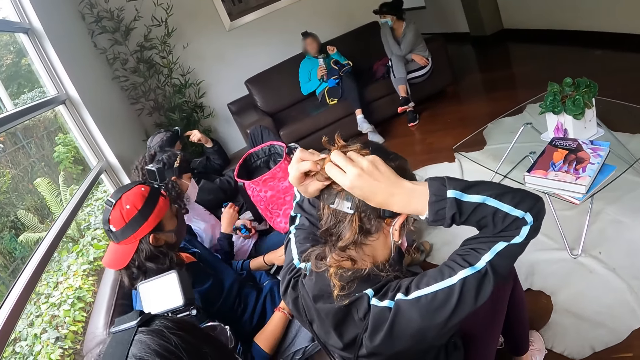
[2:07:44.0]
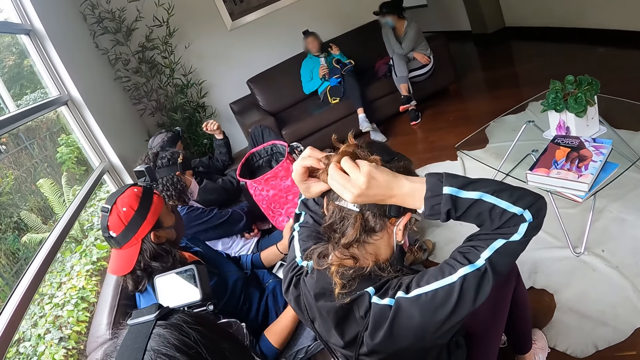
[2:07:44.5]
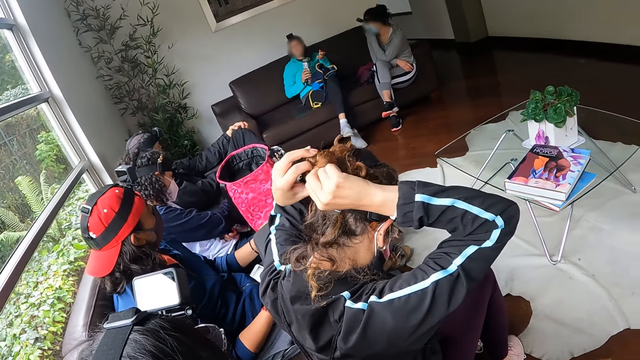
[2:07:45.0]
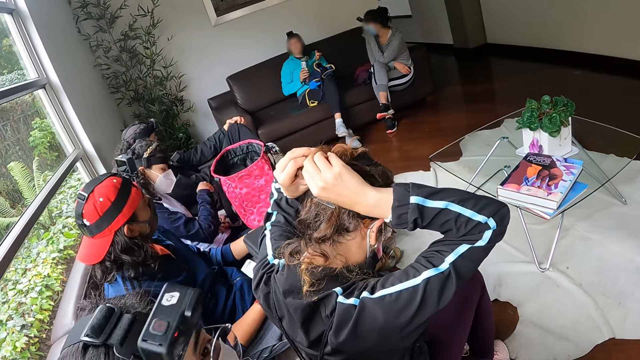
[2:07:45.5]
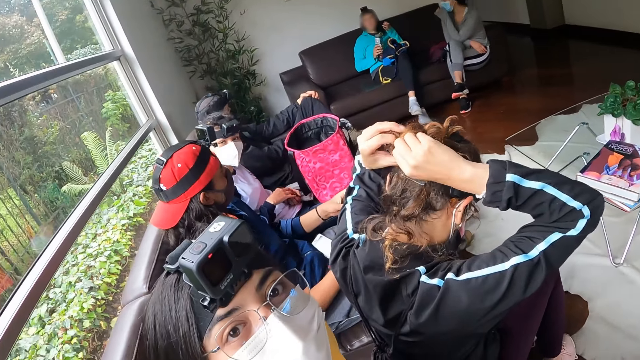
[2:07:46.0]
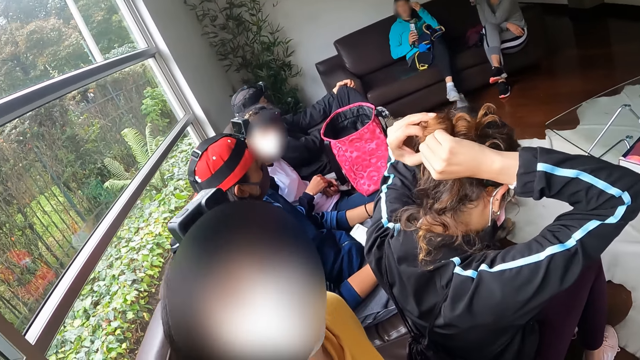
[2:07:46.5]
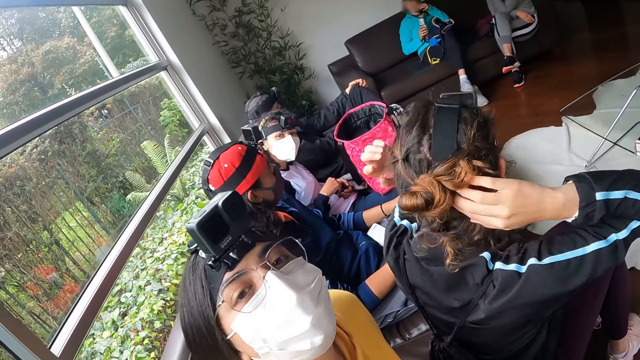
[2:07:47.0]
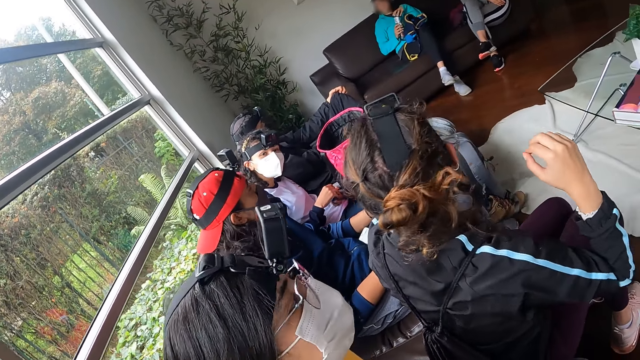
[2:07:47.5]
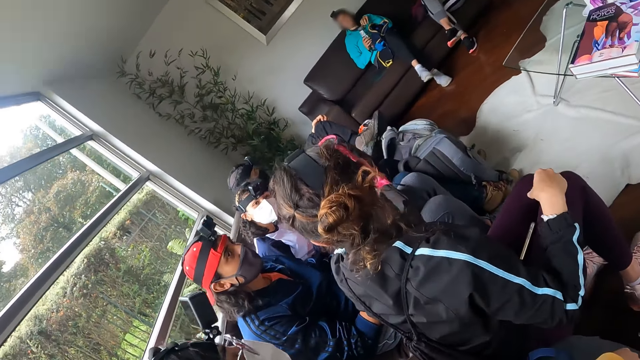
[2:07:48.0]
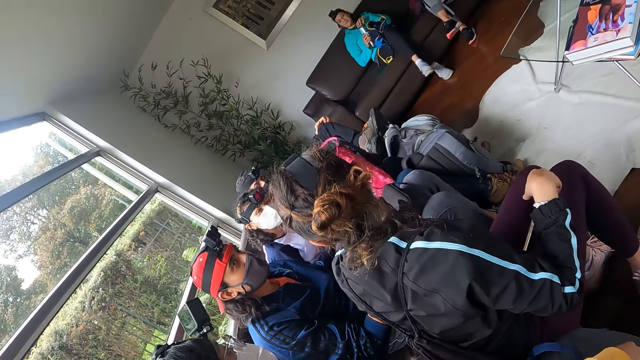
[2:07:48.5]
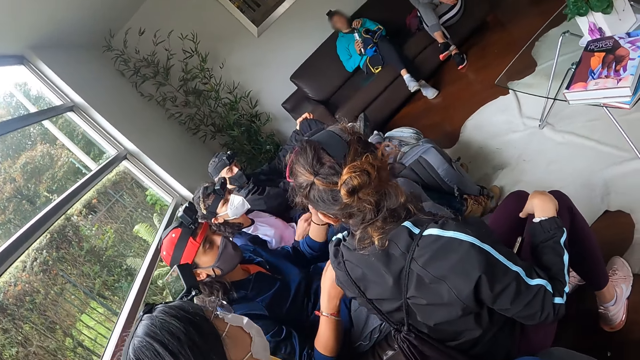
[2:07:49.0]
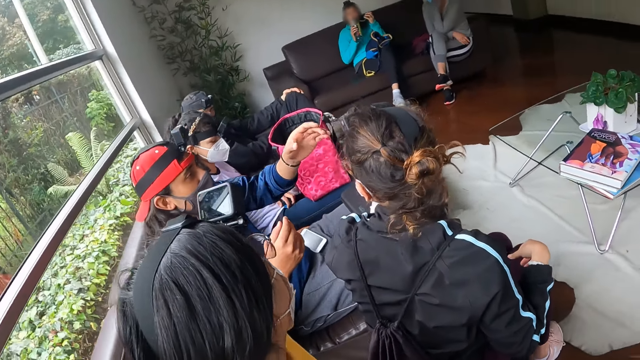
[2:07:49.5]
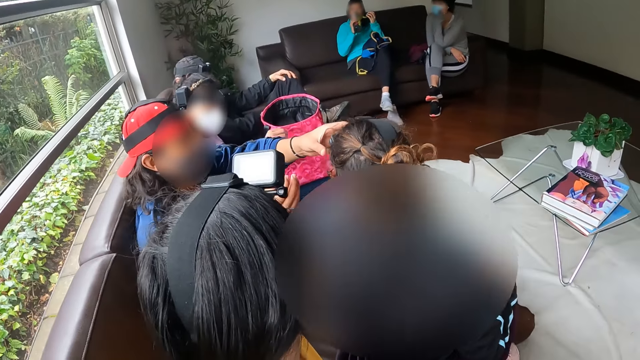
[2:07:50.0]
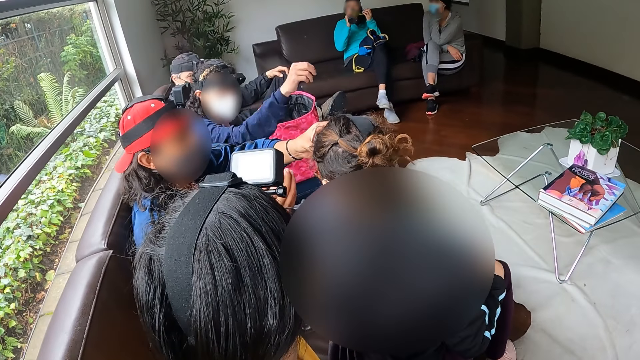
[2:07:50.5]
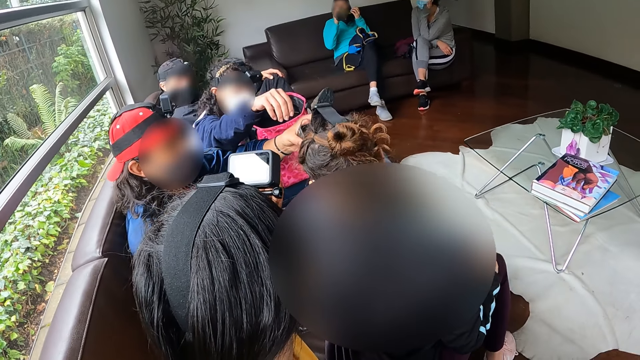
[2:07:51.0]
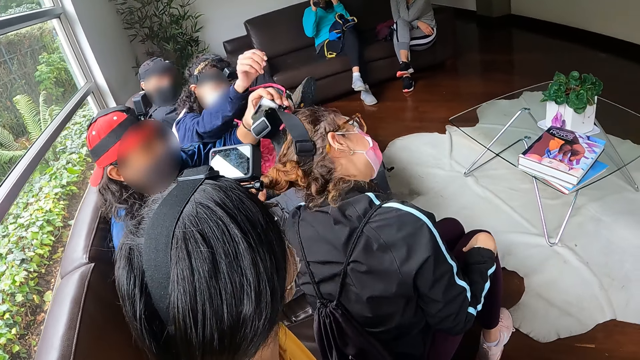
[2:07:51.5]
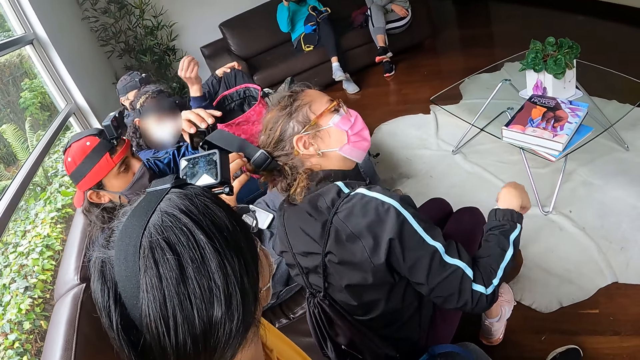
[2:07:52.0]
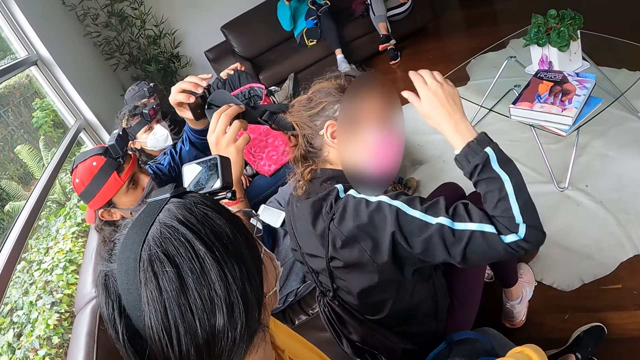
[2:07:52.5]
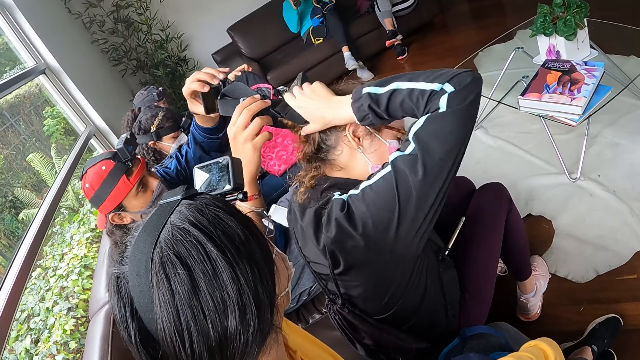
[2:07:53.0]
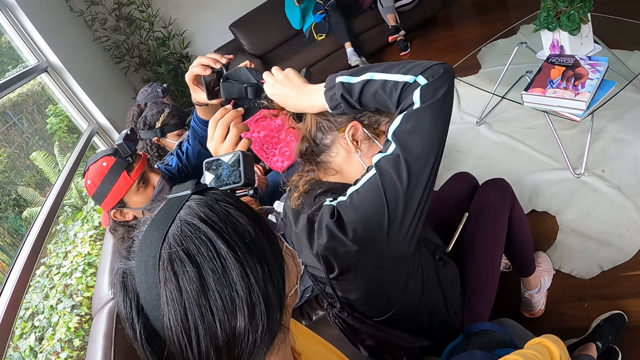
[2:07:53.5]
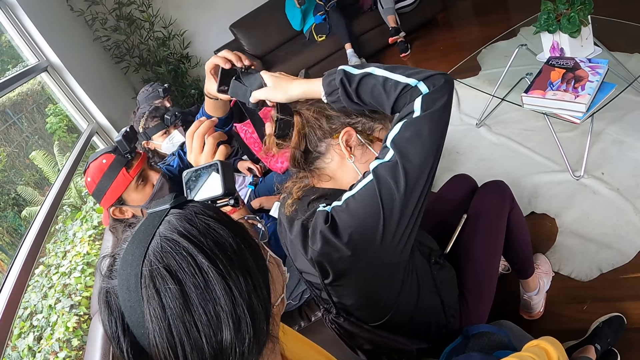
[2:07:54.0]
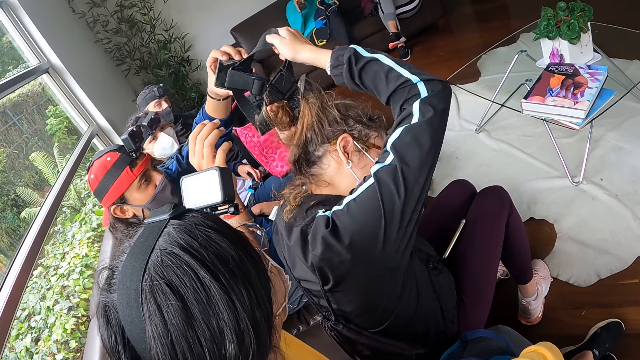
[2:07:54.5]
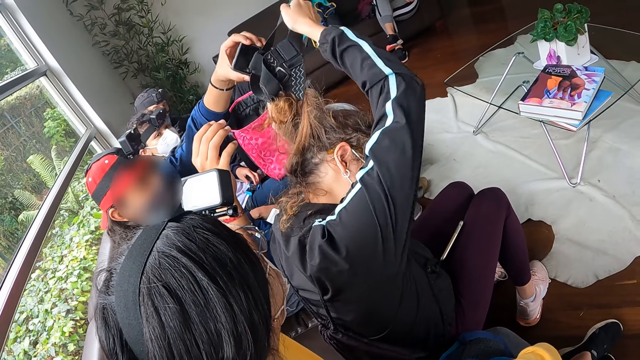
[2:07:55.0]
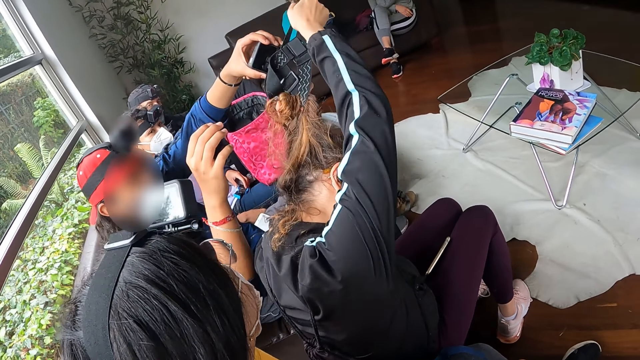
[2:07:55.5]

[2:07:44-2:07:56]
A woman drops the battery of a camera on a couch. A man puts a hand on his knee. Another woman interacts with the camera wearer. The first woman moves the battery of the camera from her left hand to her right hand. A woman looks at the camera wearer. The first woman drops the battery of the camera on the couch. Another man holds a camera with a hand and removes the camera from the head of a third woman with his left hand. The first woman moves a hand and interacts with the third woman. The third woman loosens her hair from the headband of the camera with both hands and holds the camera strap.

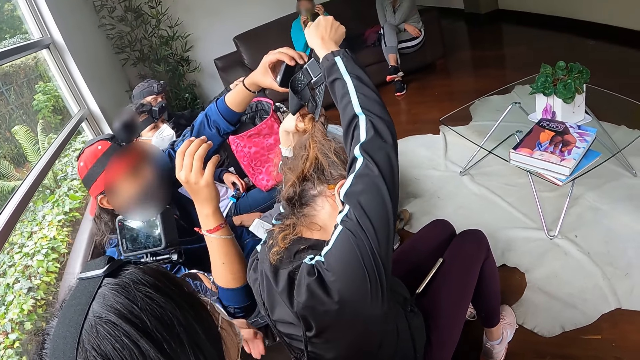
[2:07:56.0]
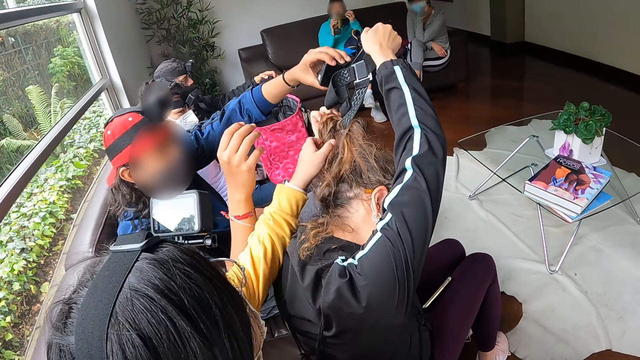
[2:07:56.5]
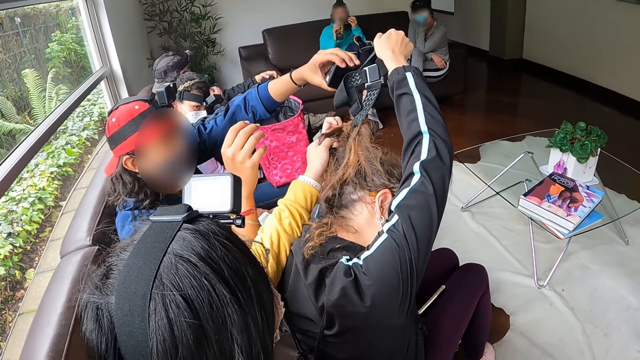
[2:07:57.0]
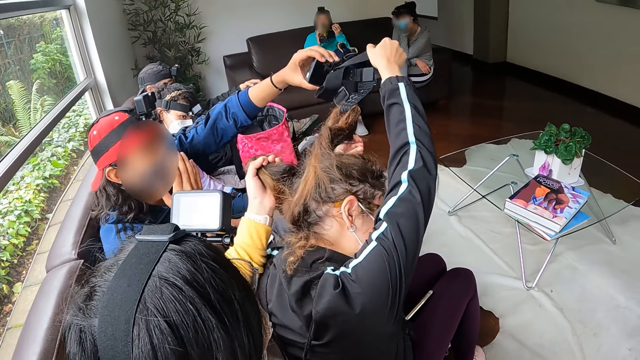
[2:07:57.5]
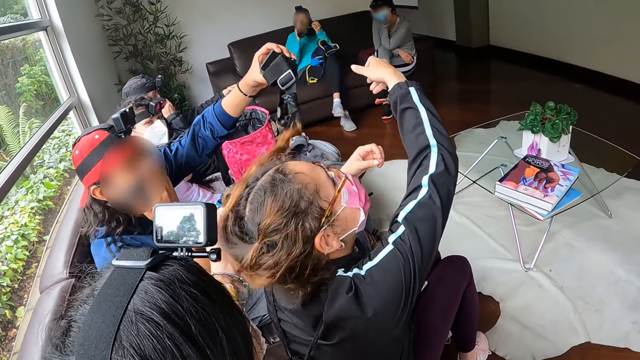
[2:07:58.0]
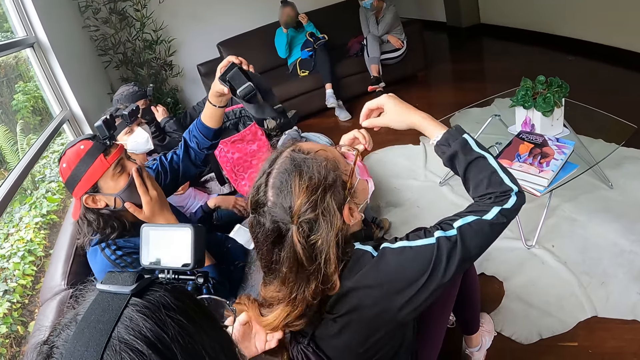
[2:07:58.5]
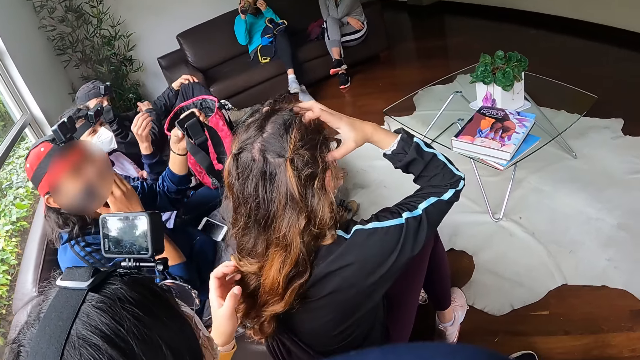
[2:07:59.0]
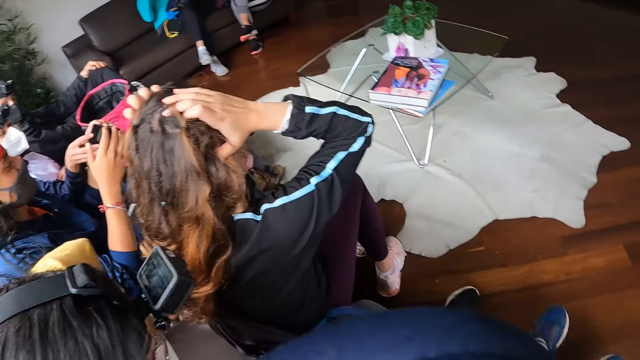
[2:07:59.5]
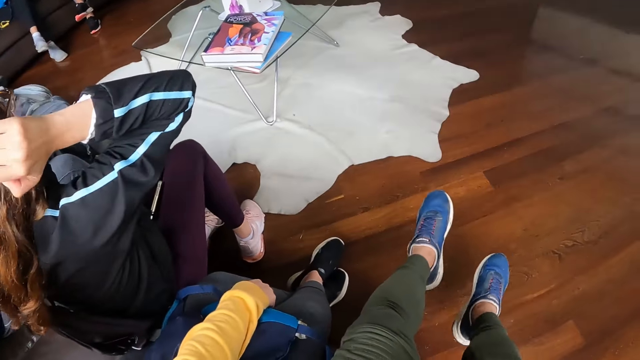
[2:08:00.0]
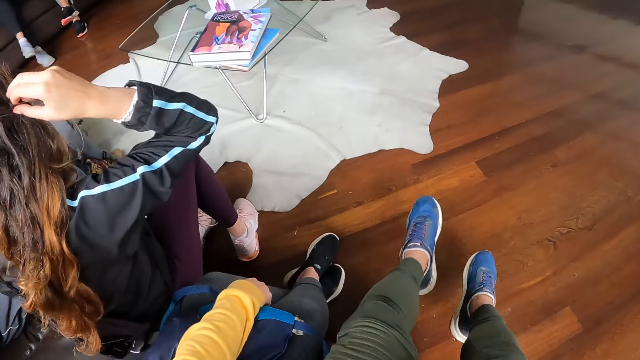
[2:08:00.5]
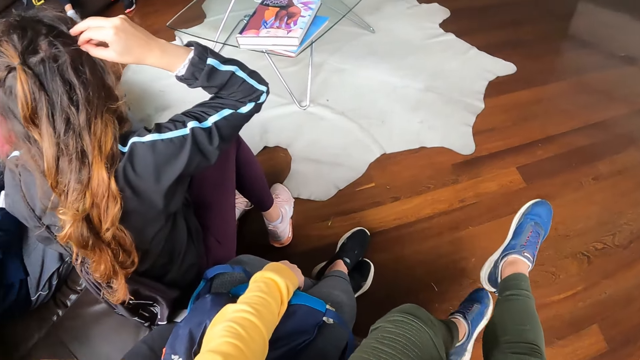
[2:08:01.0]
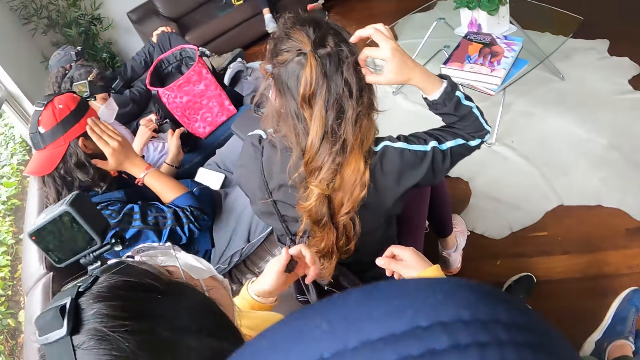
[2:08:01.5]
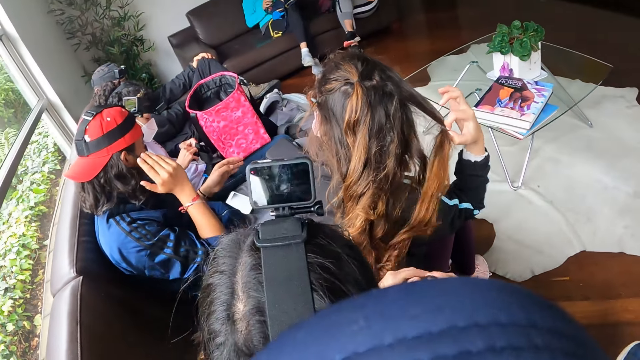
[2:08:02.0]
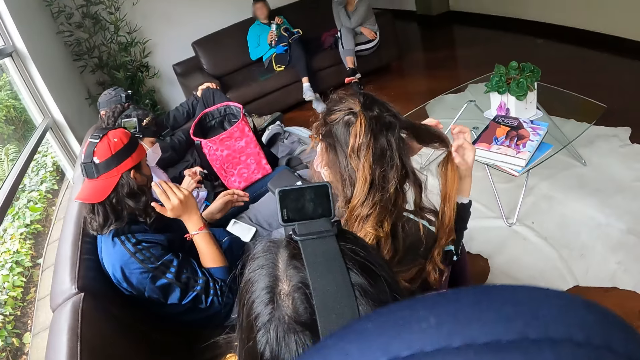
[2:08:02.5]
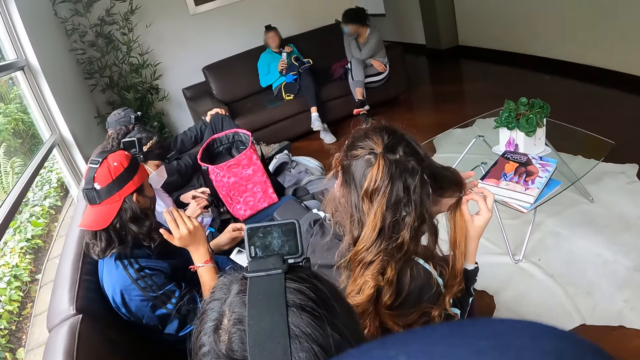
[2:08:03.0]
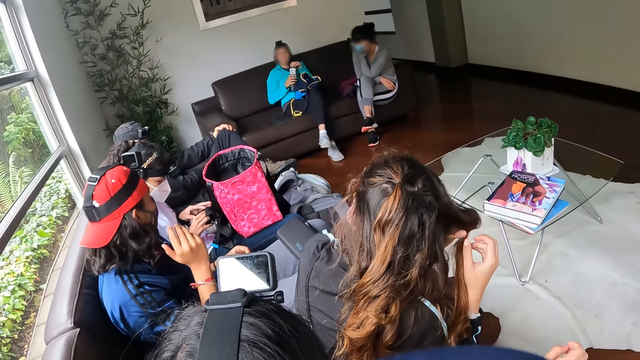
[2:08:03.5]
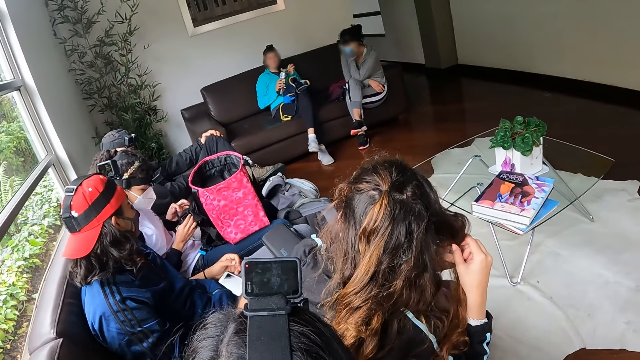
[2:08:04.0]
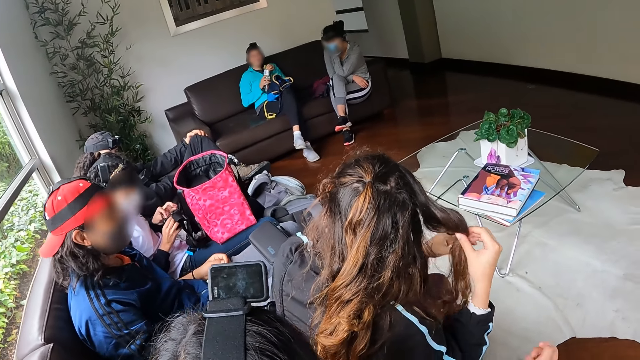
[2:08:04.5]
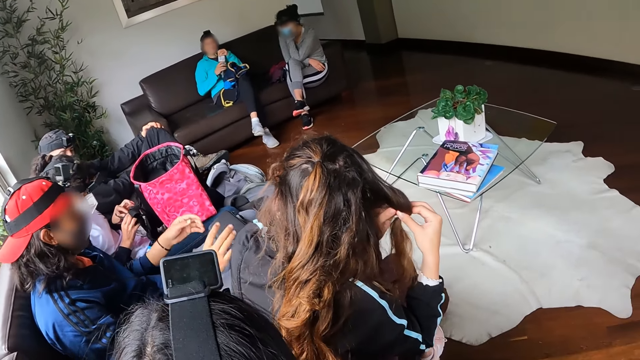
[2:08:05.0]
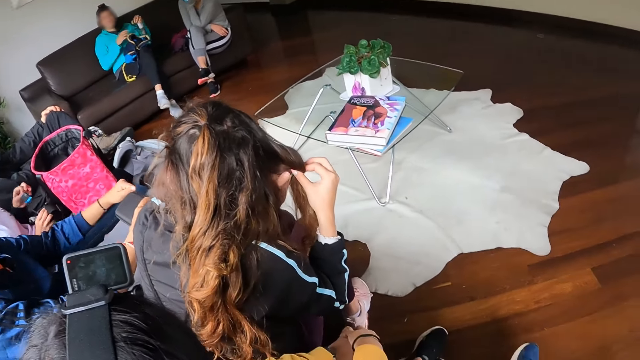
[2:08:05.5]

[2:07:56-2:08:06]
A woman loosens another woman's hair from the headband of the camera with her left hand. The first woman holds a hair with a hand. A man adjusts a nose mask on his face with his right hand. He holds the camera with his left hand. The second woman holds her hair with hands. The camera wearer moves legs. The second woman removes a hair band from her hair with her right hand. A third woman takes the camera from the man's left hand with both hands. The second woman holds her hair with her right hand. A fourth woman closes a water bottle.
